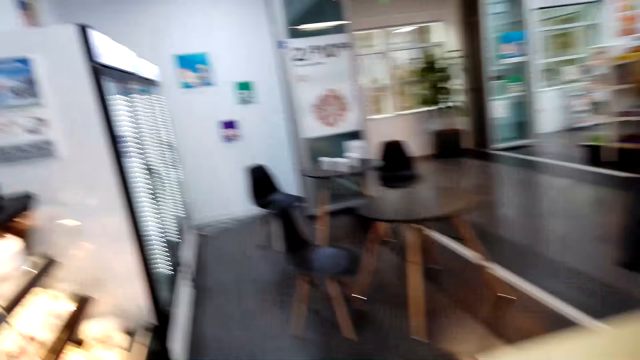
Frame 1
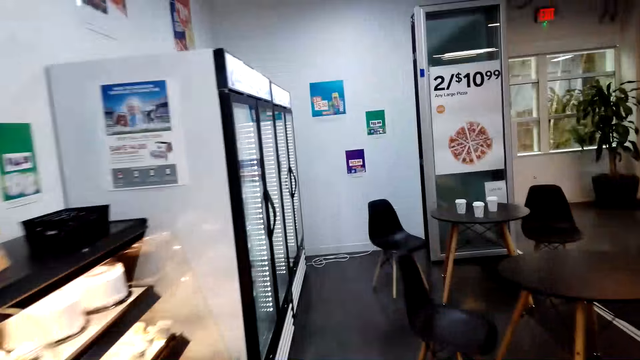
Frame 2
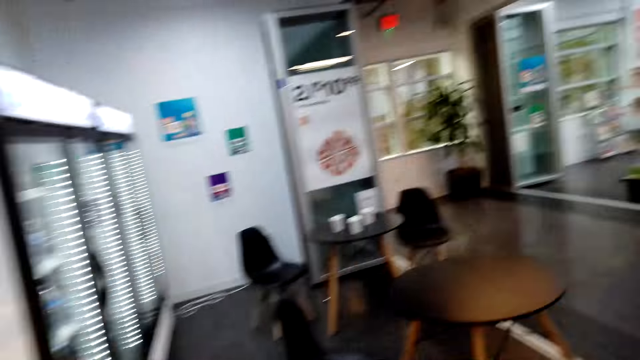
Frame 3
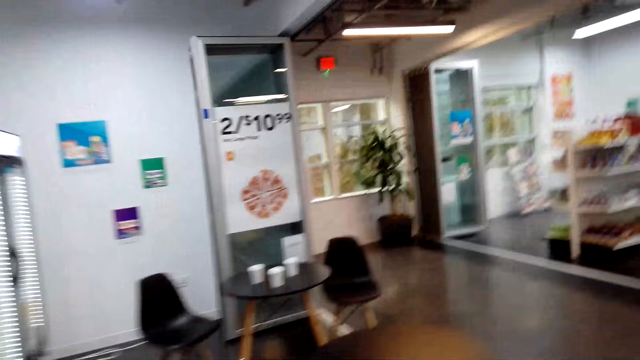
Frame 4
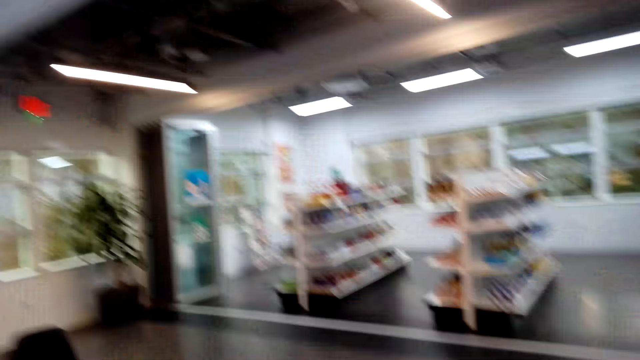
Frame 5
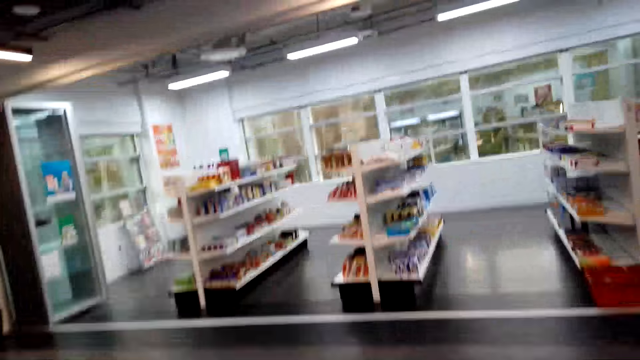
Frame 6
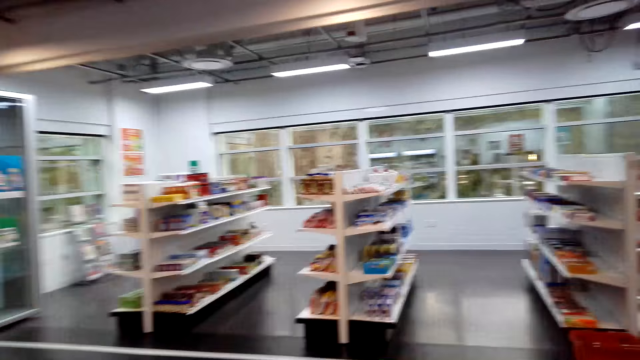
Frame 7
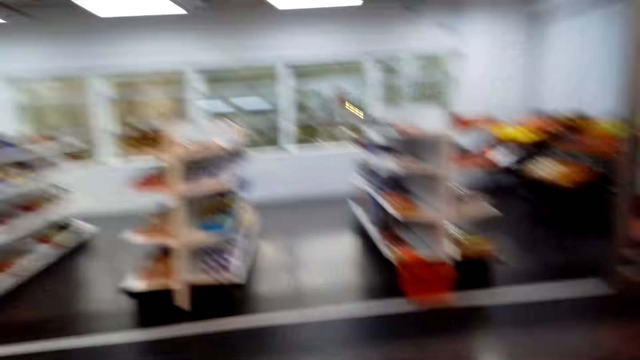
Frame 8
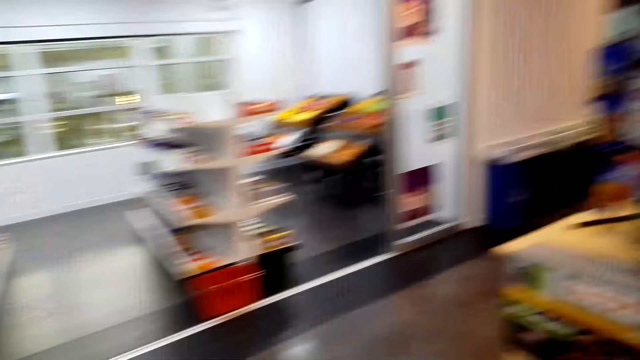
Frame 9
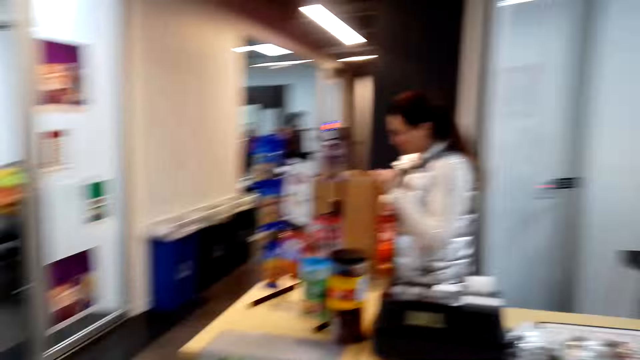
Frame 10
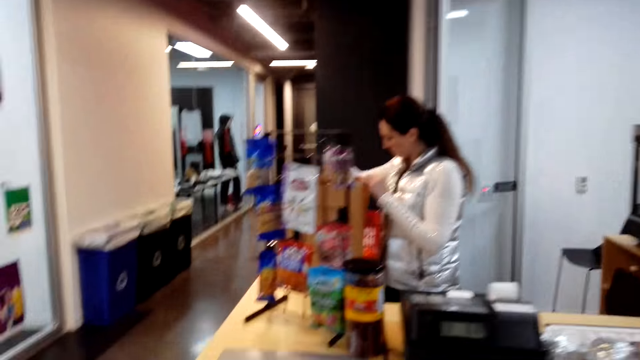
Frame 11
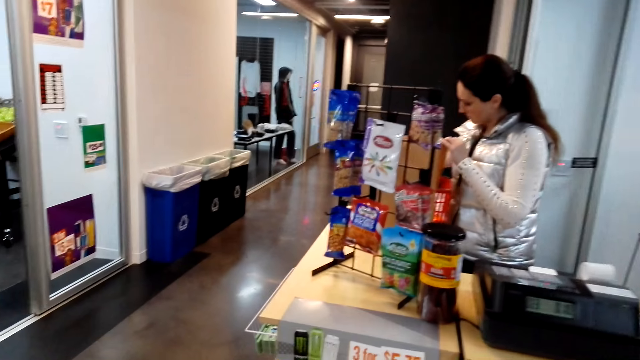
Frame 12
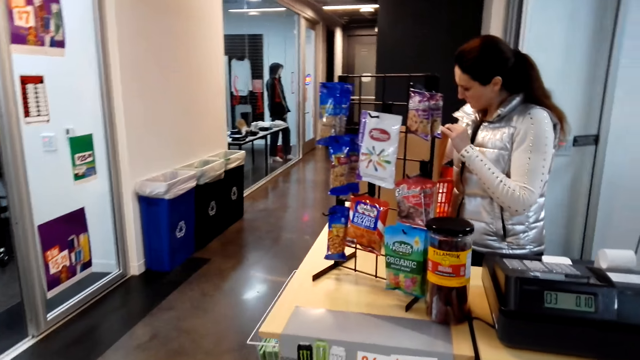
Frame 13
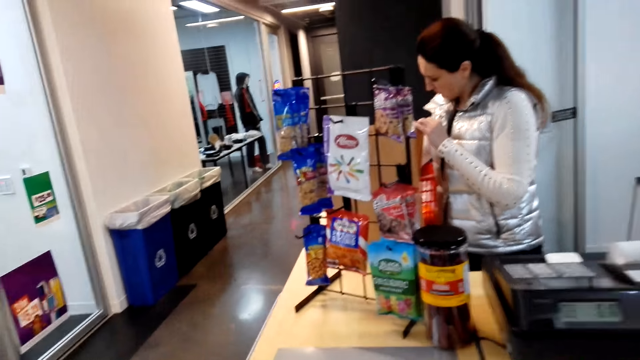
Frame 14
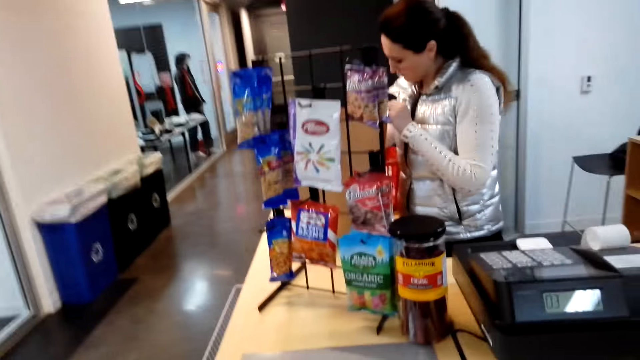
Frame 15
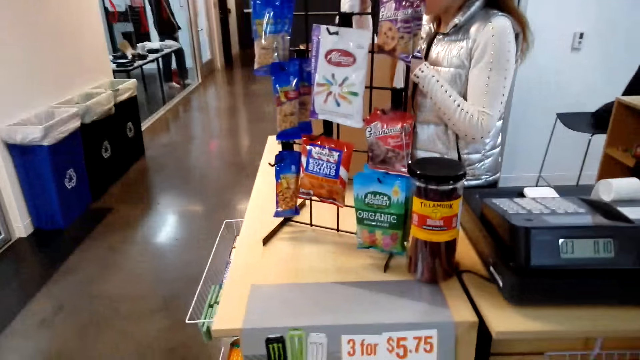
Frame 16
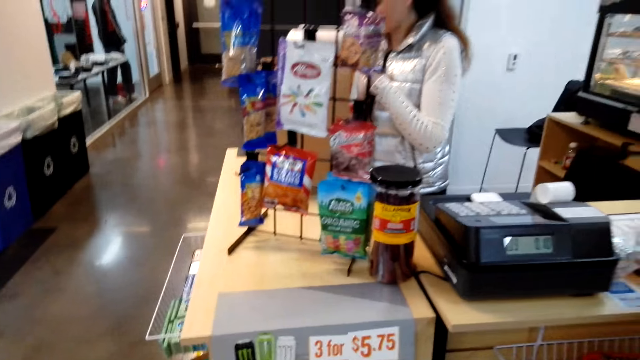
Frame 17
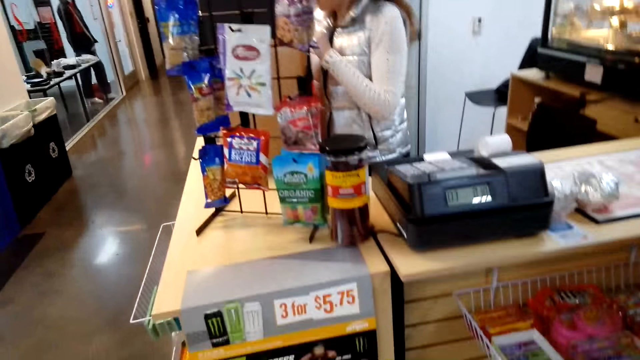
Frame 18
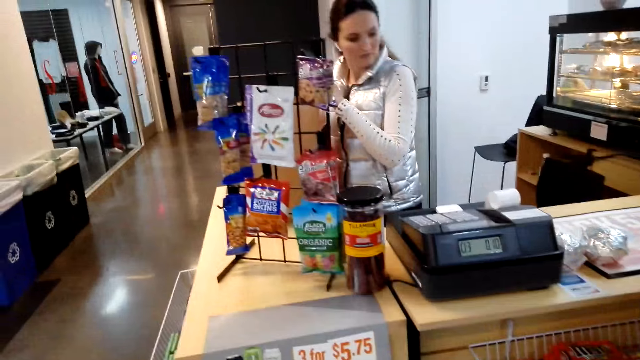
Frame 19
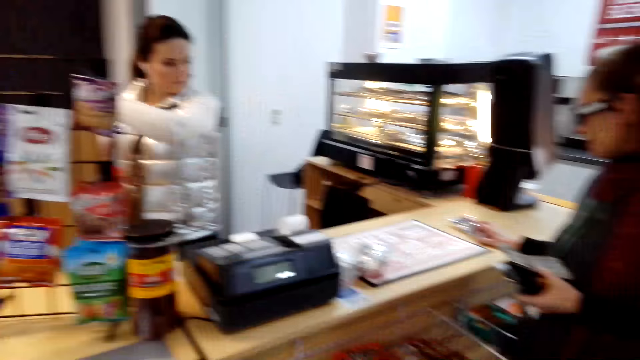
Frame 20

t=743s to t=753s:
The camera wearer walks in the store. They stop at the counter.

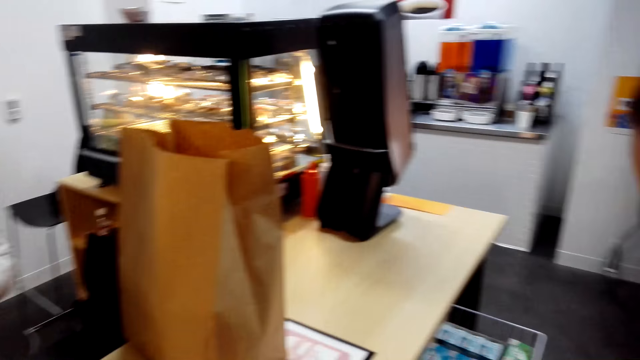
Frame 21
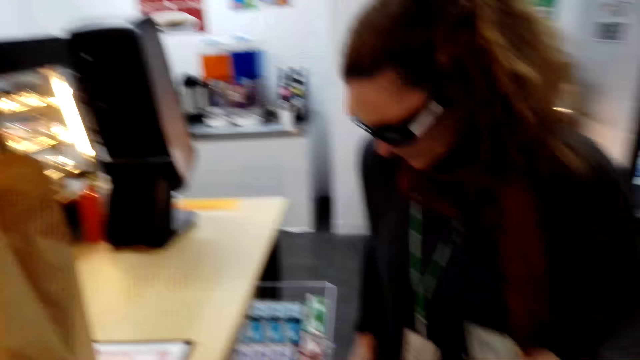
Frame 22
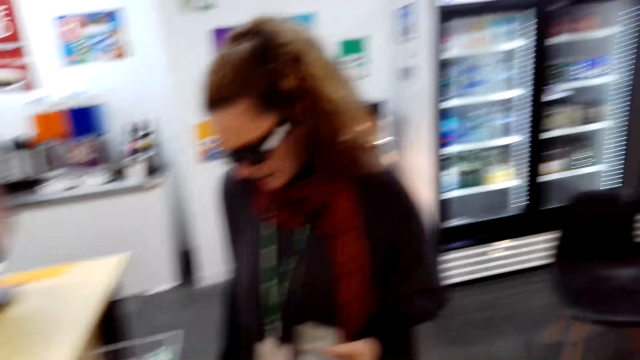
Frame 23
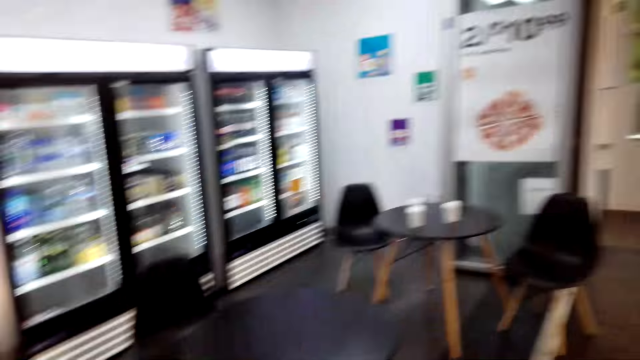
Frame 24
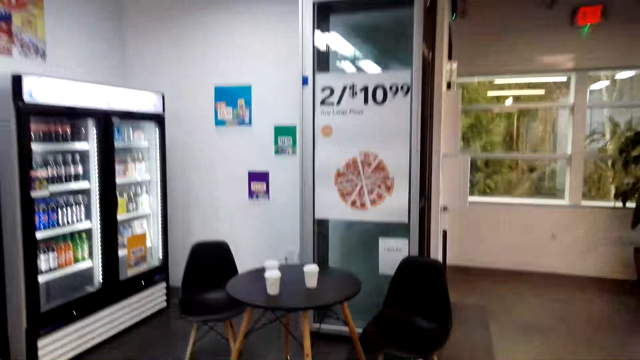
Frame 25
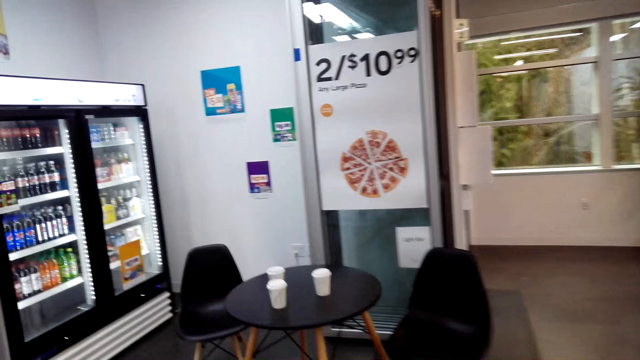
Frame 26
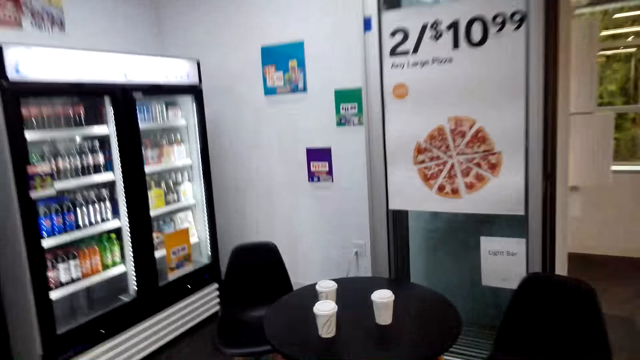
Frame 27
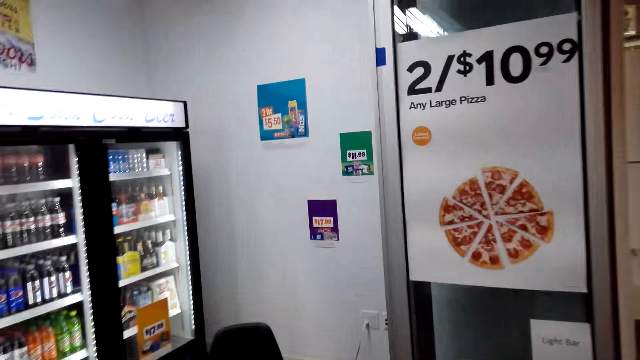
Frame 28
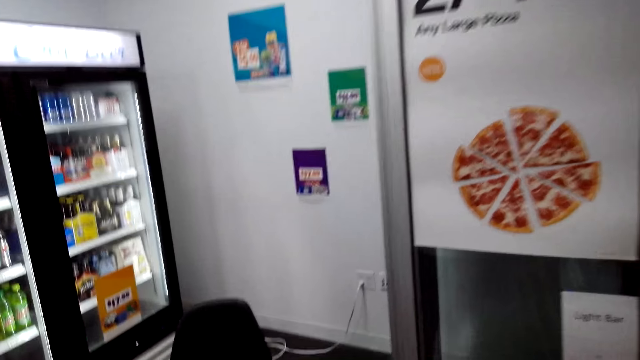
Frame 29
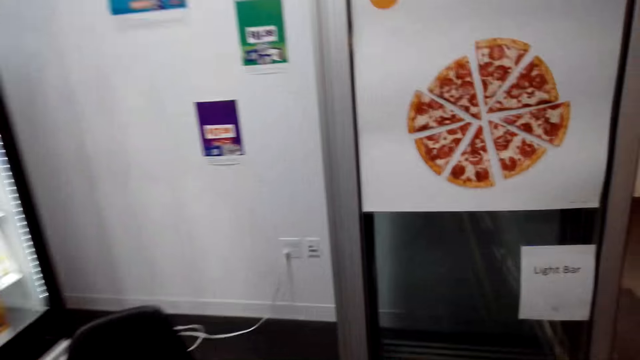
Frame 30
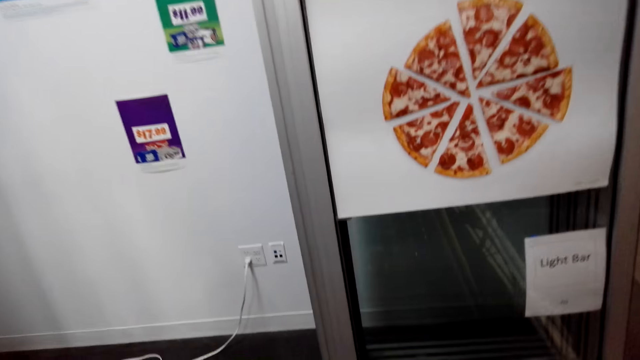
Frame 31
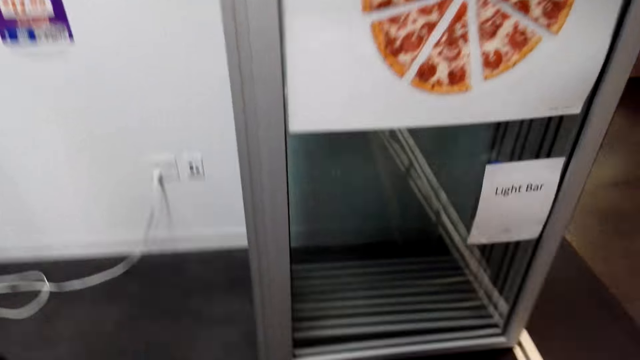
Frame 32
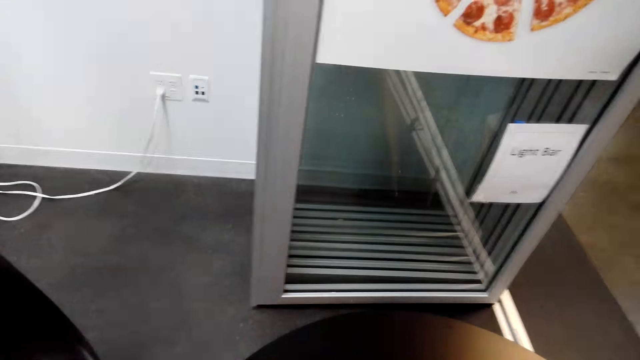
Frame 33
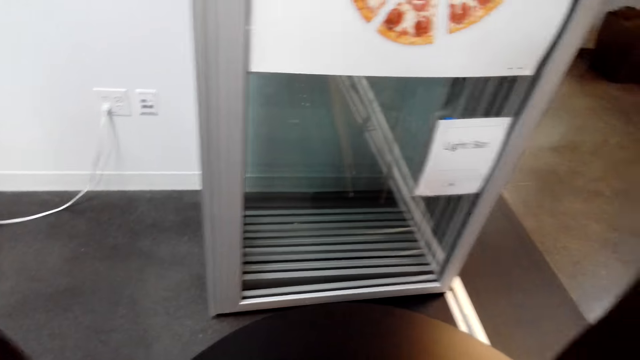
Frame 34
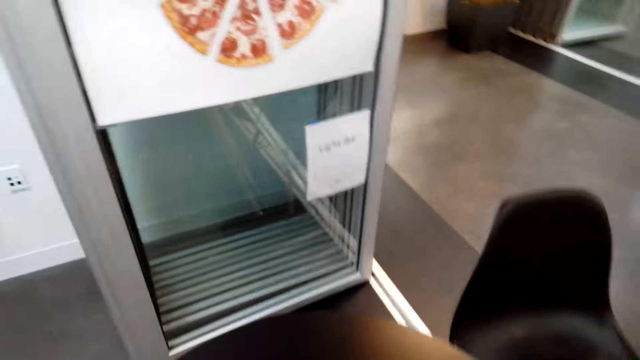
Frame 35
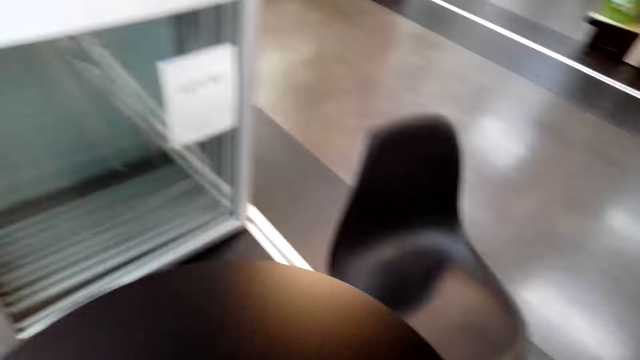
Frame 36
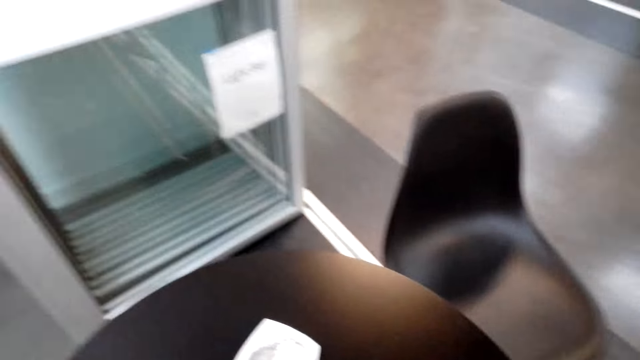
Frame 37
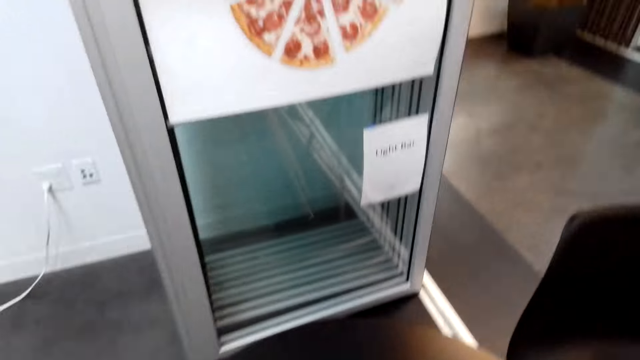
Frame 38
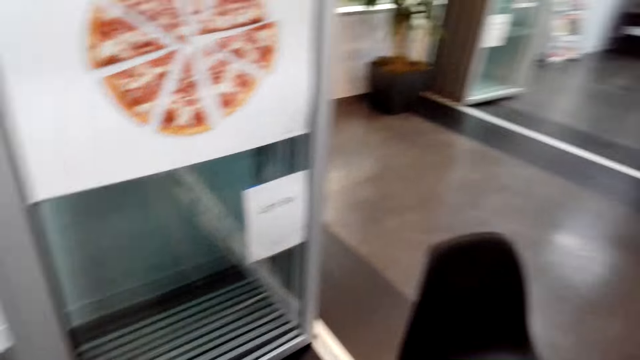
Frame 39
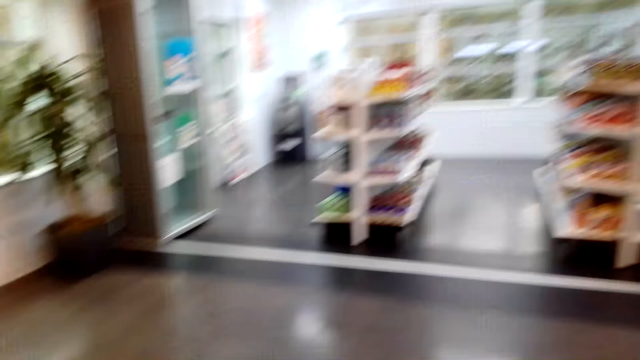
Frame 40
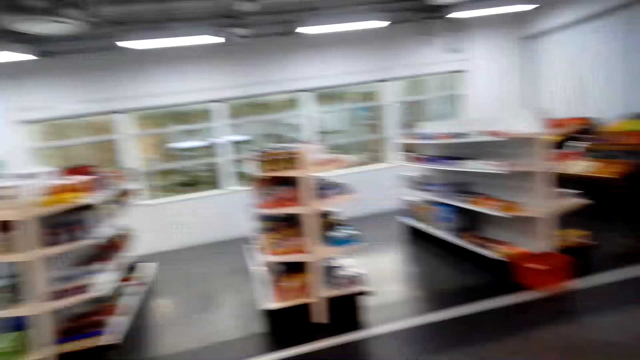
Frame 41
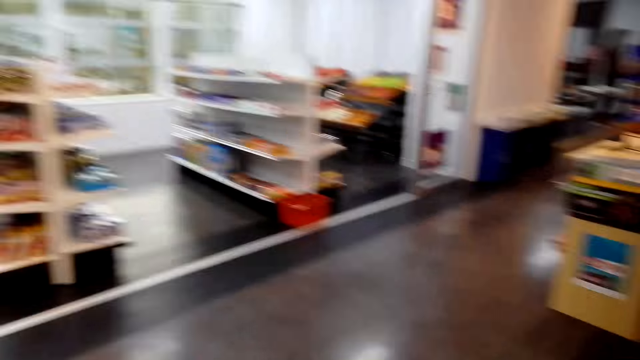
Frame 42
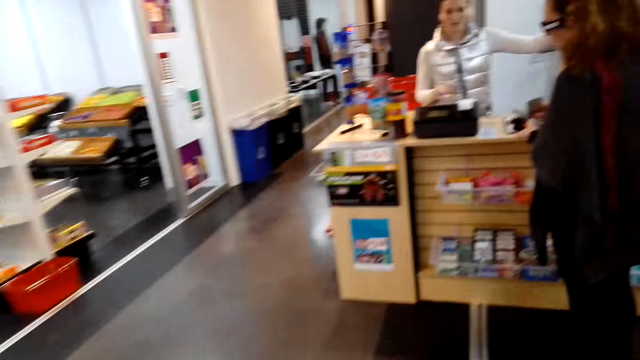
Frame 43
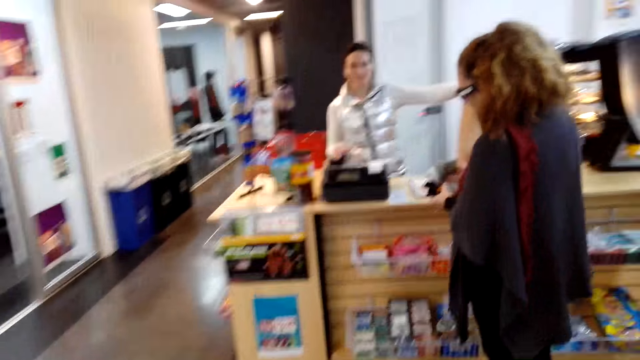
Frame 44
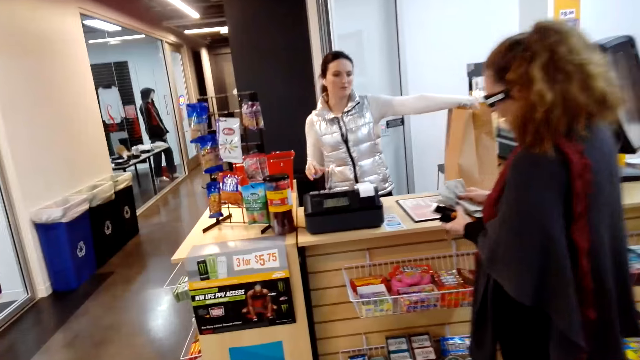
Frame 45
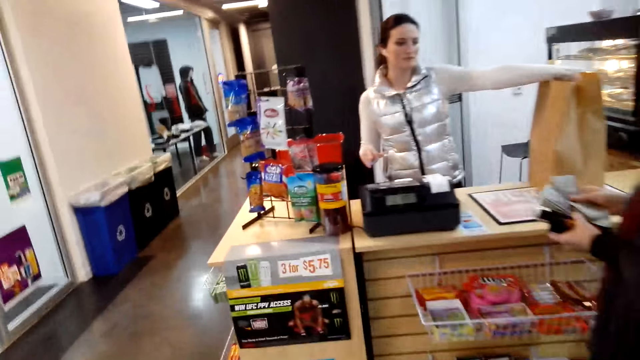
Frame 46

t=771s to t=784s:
The camera wearer walks to the tables. They move the camera around. They turn around and walk to the counter.
